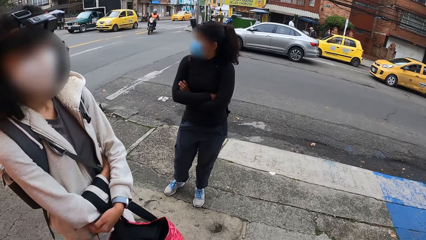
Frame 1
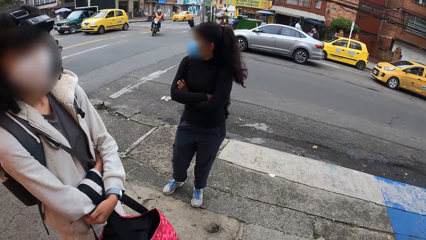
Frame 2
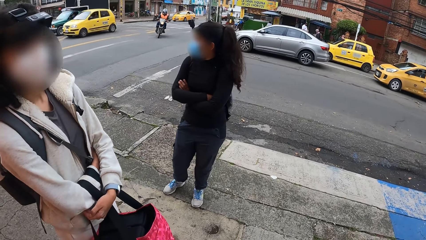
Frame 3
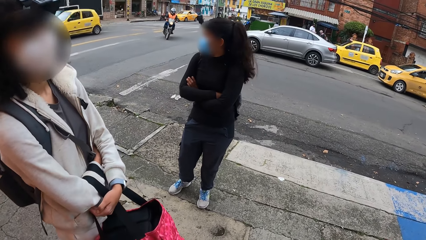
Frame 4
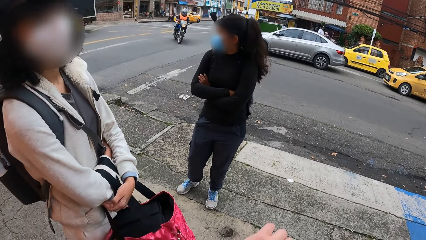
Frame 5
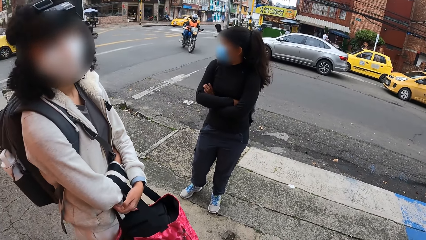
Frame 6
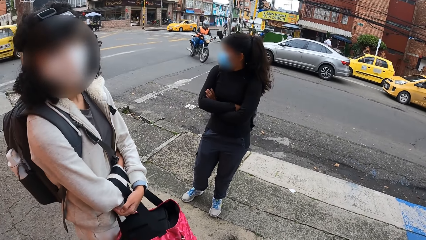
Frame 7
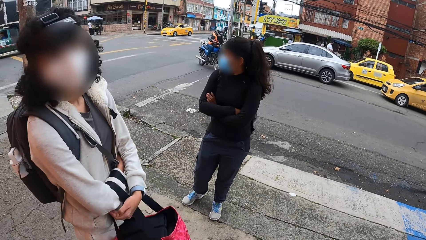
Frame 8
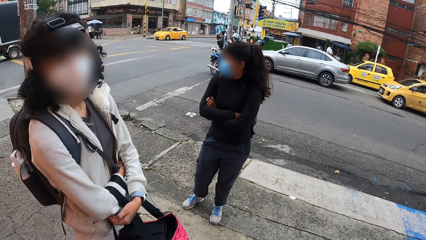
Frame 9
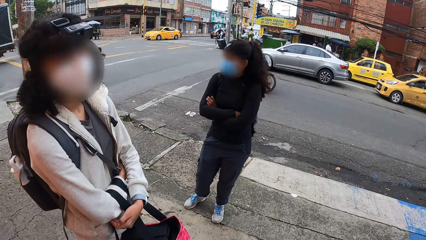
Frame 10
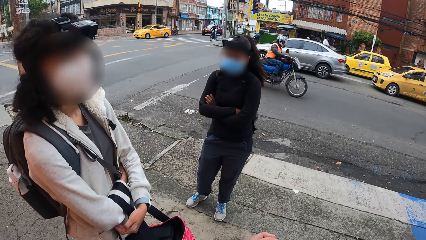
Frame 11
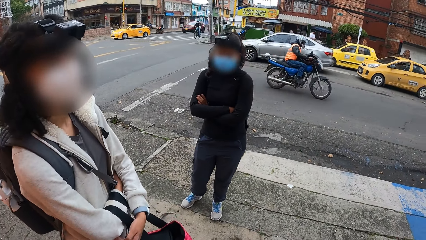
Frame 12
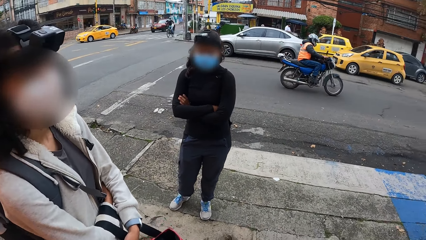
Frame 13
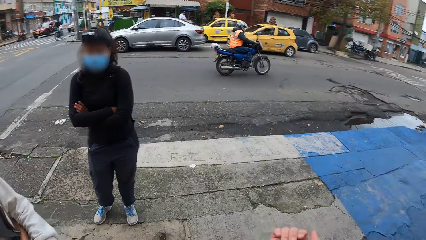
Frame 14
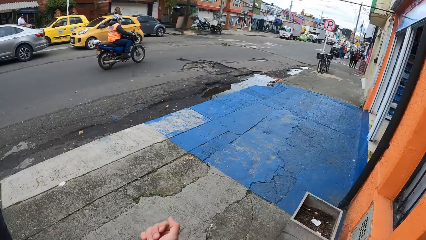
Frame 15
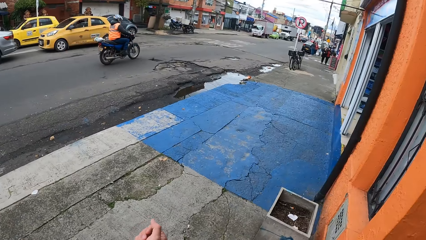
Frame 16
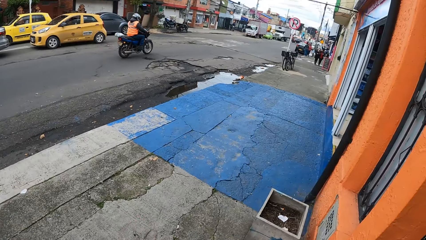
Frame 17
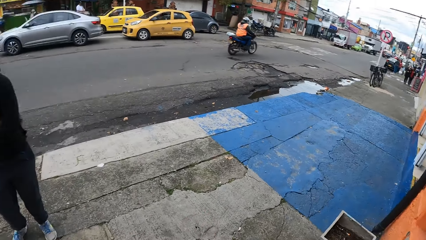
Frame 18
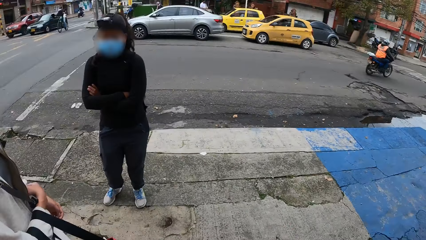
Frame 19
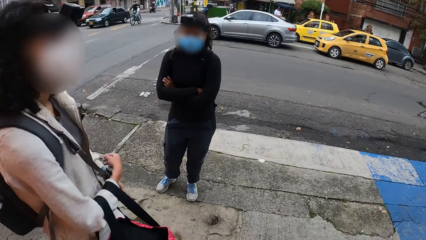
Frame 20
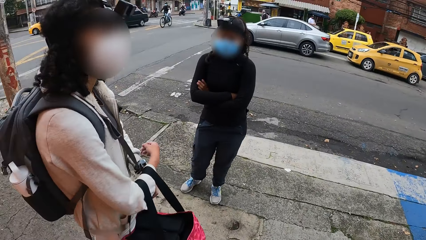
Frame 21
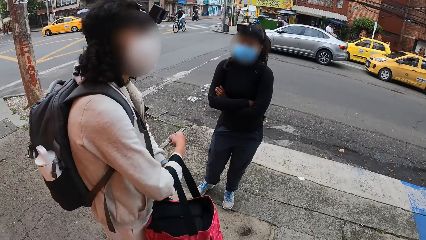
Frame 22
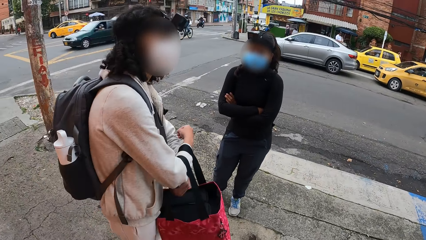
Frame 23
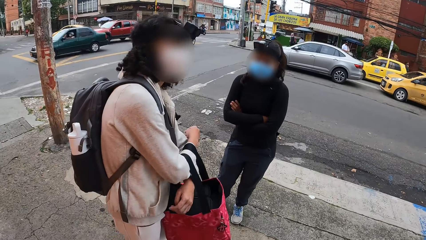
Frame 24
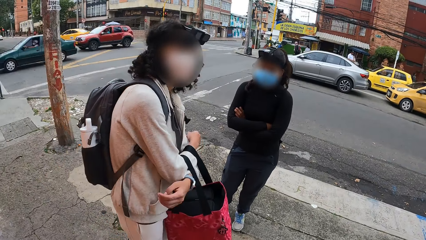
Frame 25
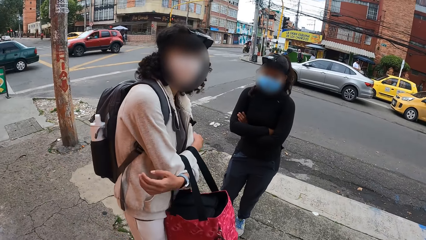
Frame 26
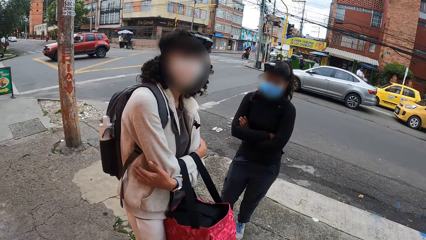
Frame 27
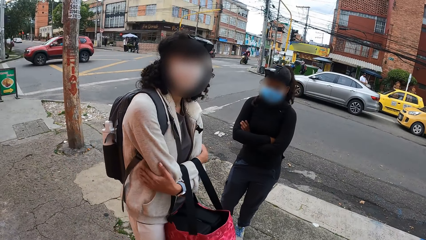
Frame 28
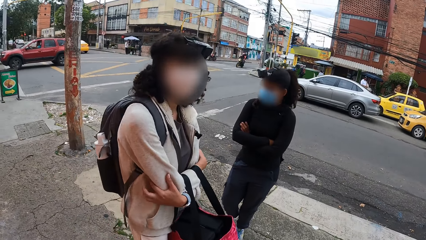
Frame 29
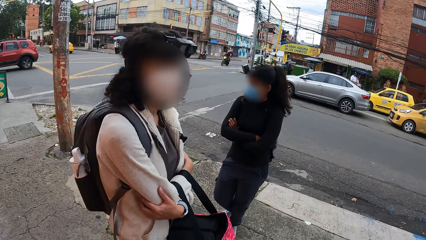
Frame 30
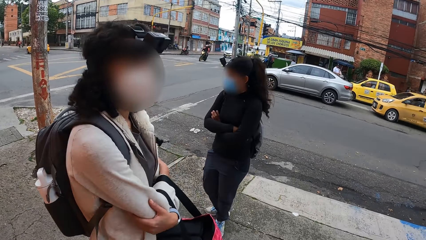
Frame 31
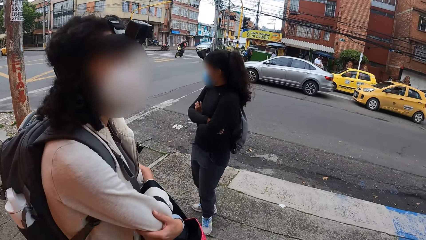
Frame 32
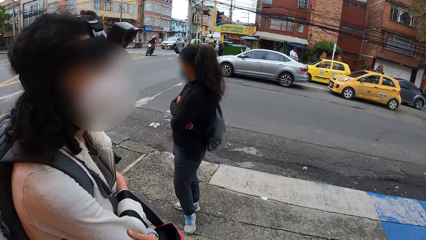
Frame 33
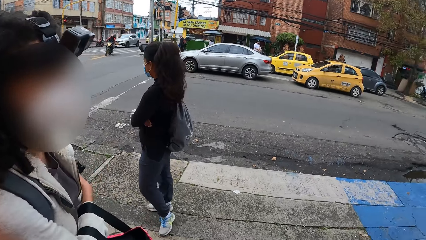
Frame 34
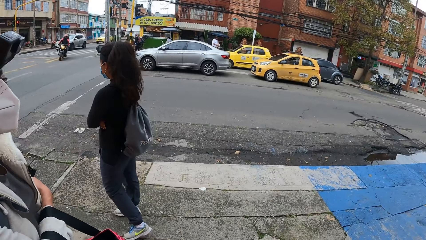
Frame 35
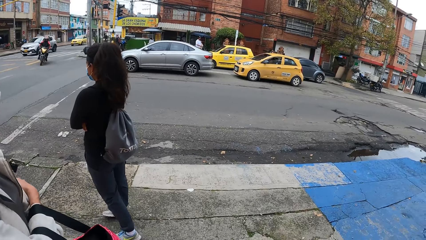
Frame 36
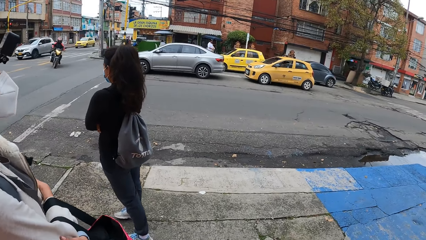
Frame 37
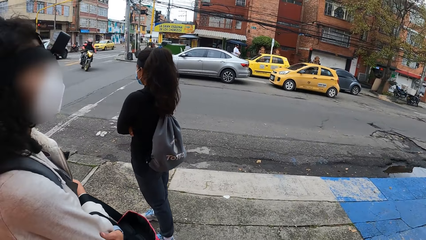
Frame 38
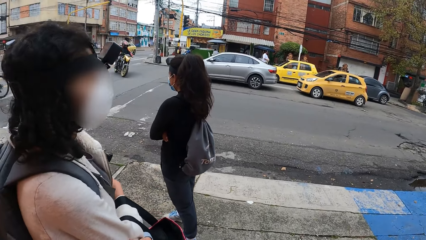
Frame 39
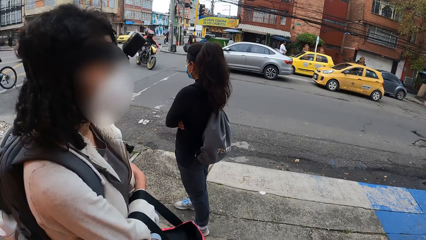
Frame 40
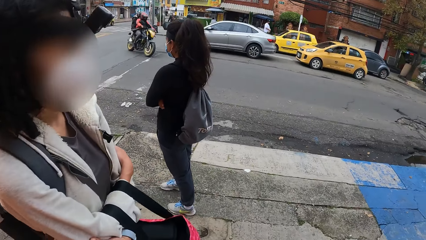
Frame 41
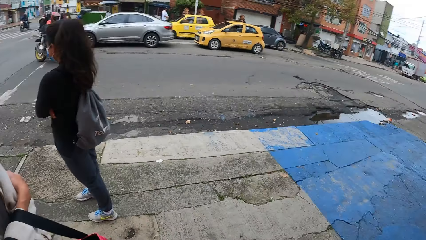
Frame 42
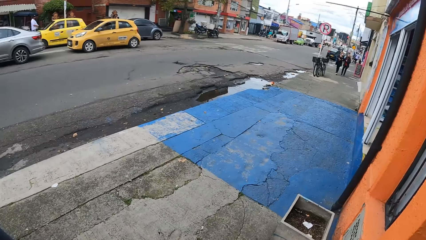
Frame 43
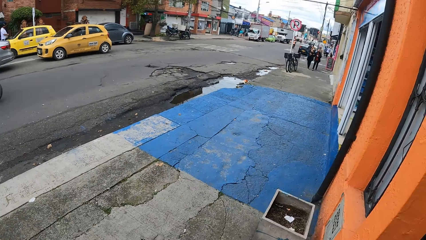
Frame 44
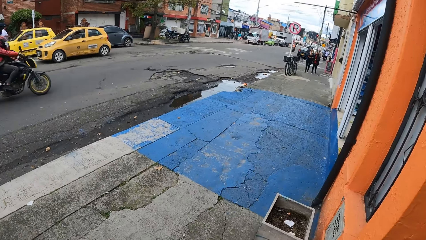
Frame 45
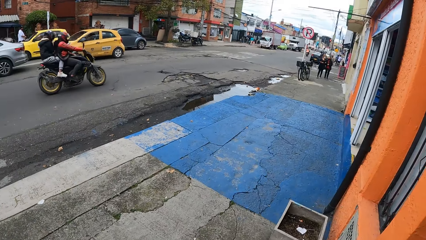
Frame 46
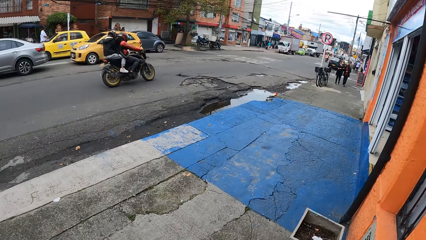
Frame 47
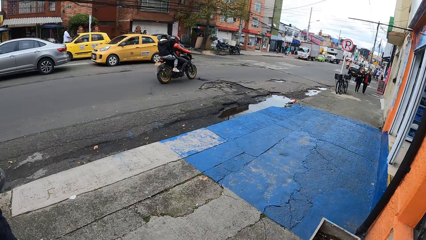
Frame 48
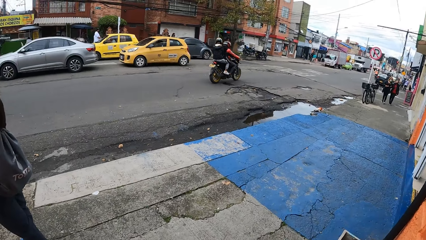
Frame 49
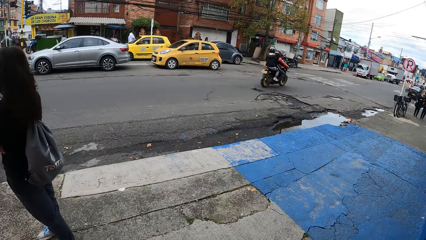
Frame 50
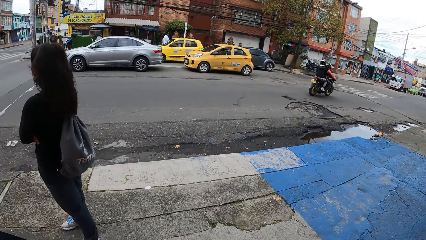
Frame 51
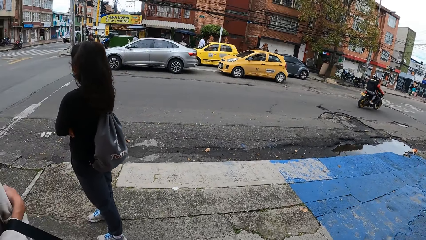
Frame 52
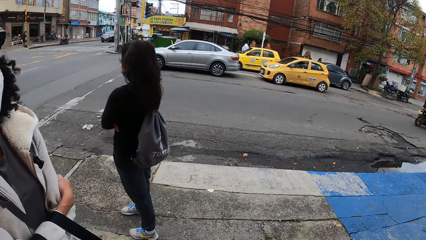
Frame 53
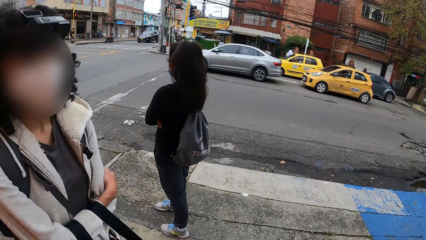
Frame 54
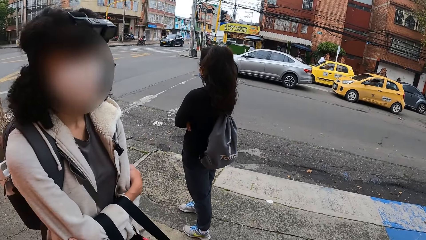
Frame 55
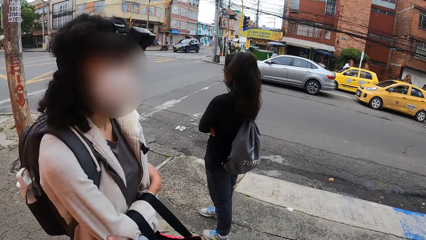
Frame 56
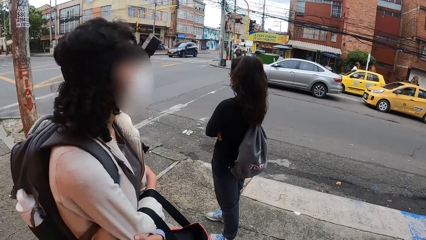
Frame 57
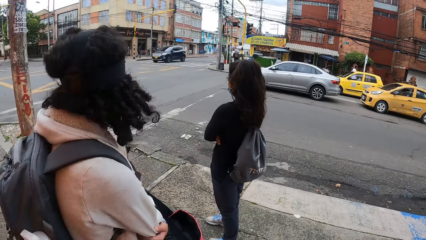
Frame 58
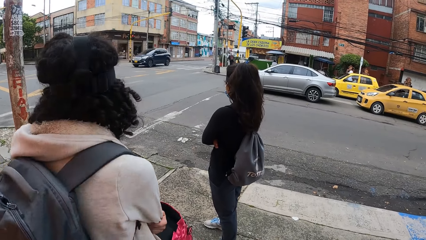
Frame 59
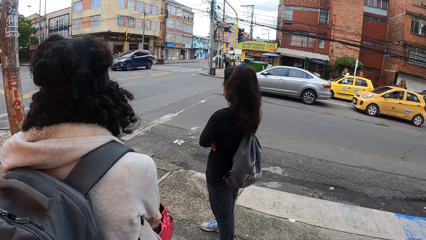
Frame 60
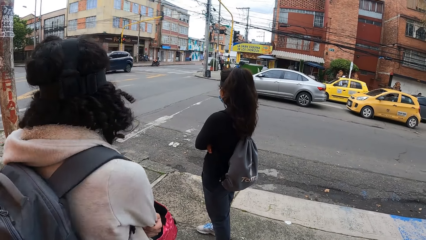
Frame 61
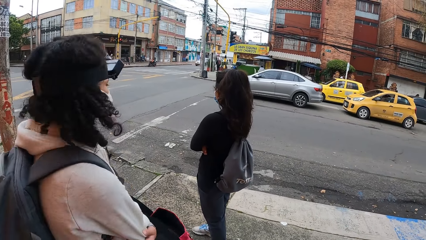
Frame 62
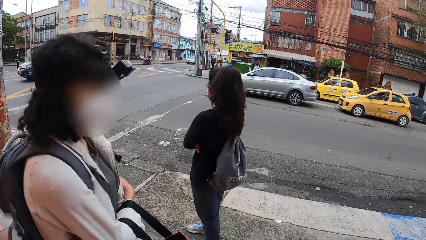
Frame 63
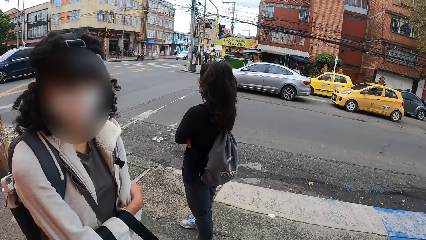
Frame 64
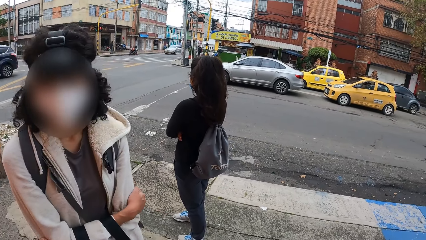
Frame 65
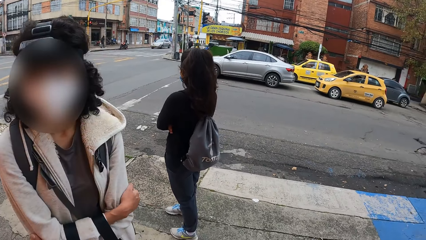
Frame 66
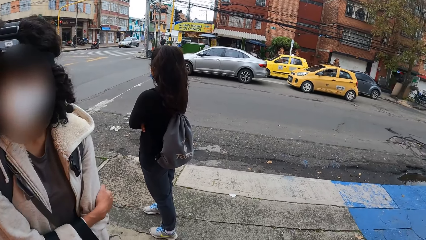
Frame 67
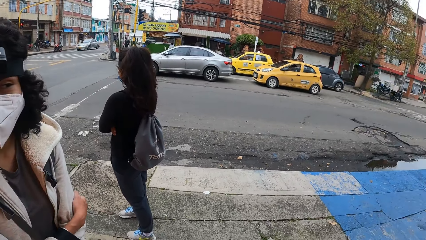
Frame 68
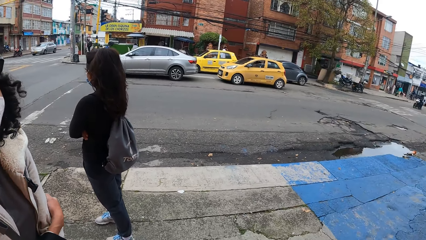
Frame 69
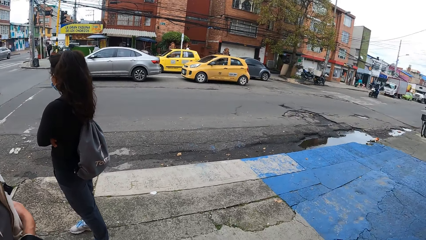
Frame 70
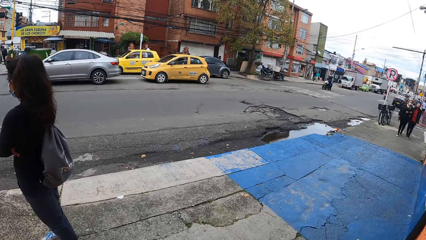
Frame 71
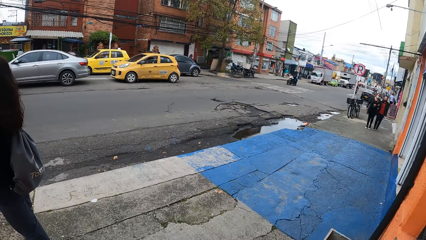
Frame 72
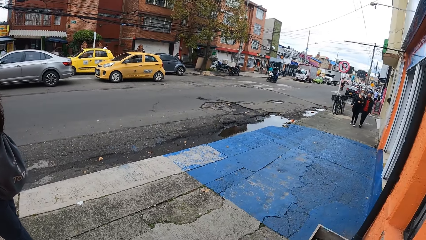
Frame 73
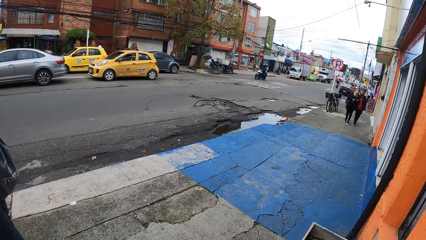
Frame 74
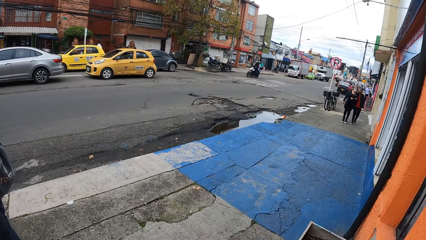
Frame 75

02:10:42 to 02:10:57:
The camera wearer interacts with a woman. The woman looks around. The camera wearer looks around. The woman looks around.
